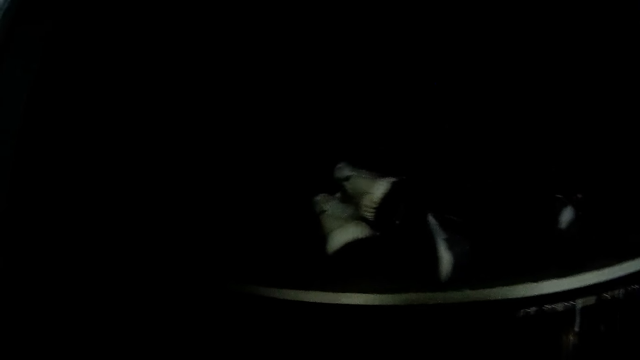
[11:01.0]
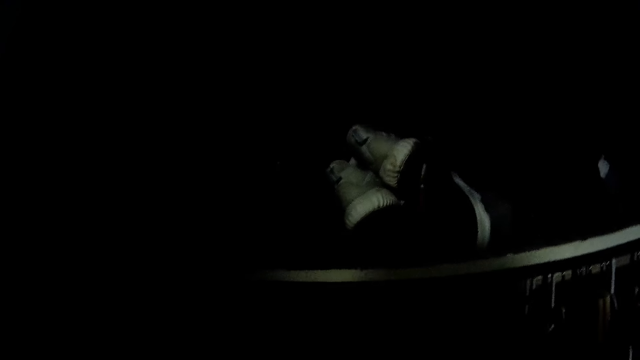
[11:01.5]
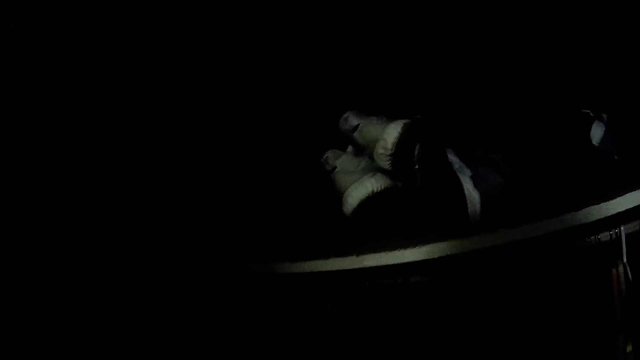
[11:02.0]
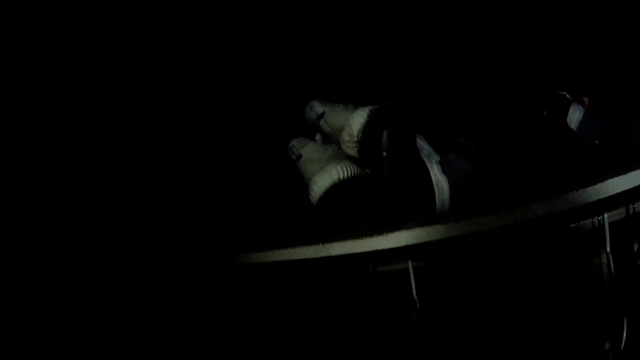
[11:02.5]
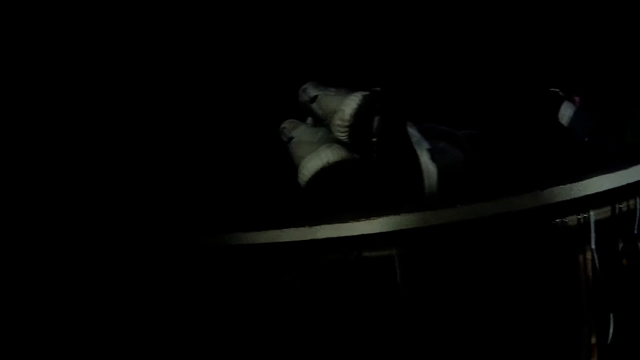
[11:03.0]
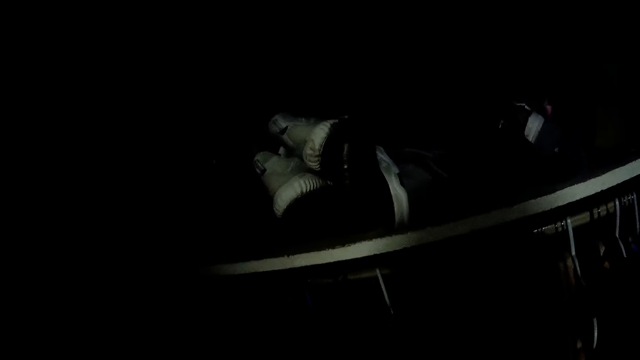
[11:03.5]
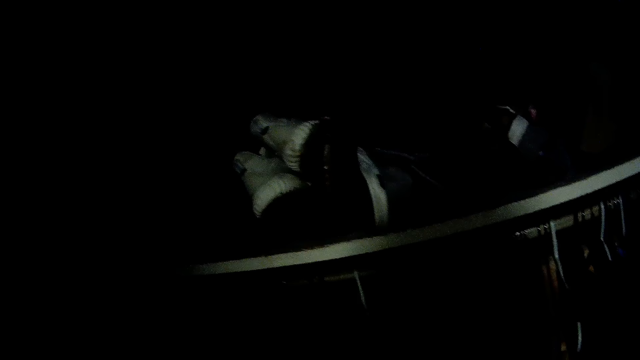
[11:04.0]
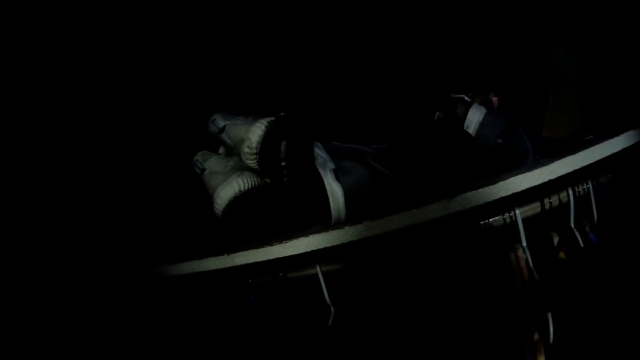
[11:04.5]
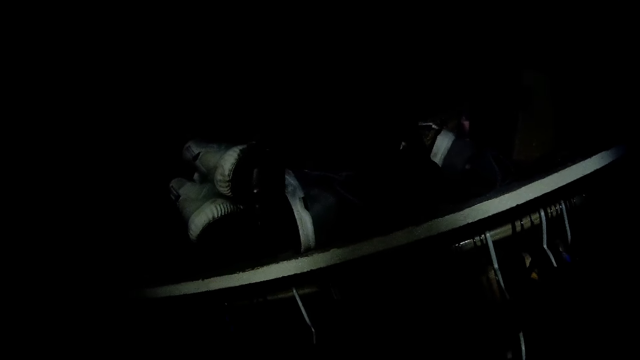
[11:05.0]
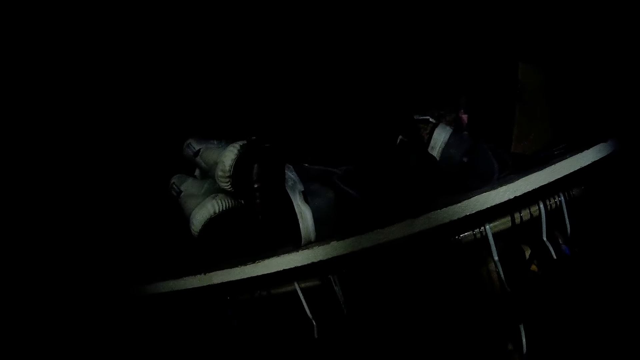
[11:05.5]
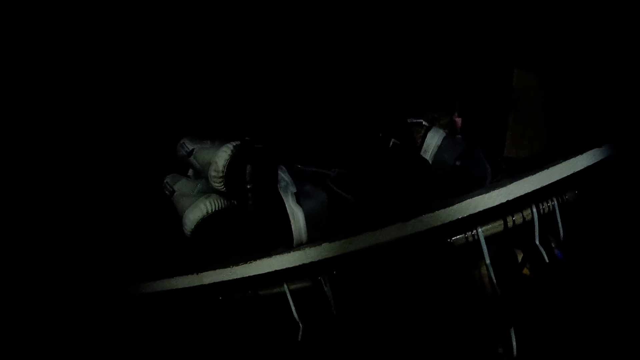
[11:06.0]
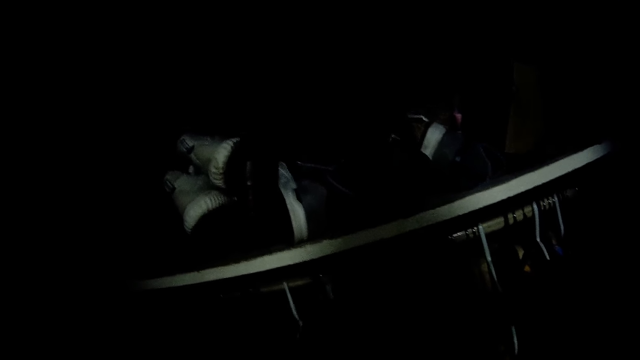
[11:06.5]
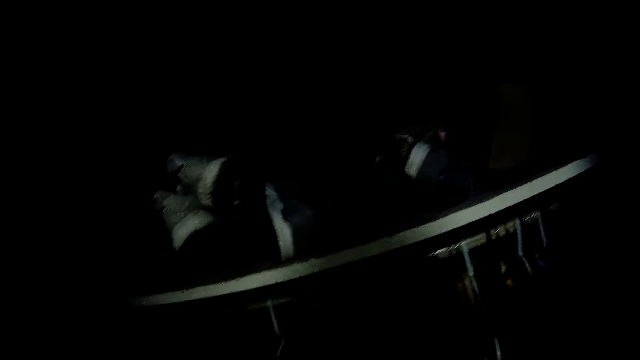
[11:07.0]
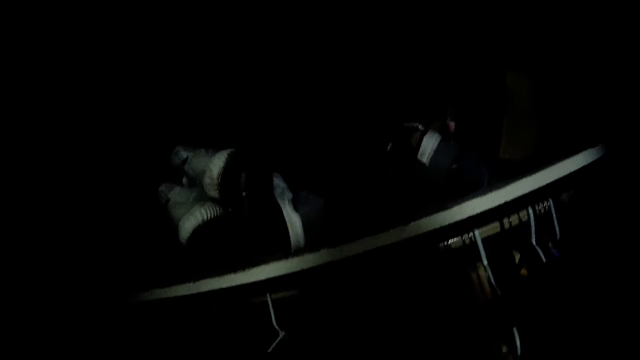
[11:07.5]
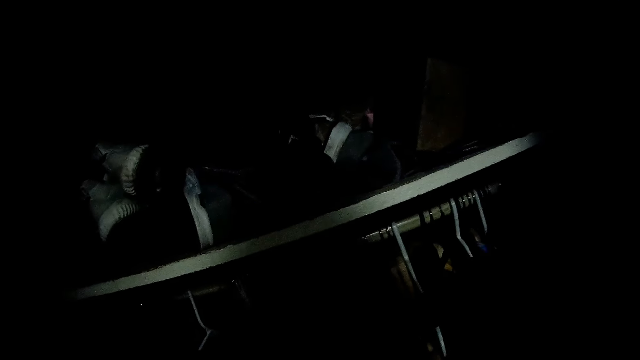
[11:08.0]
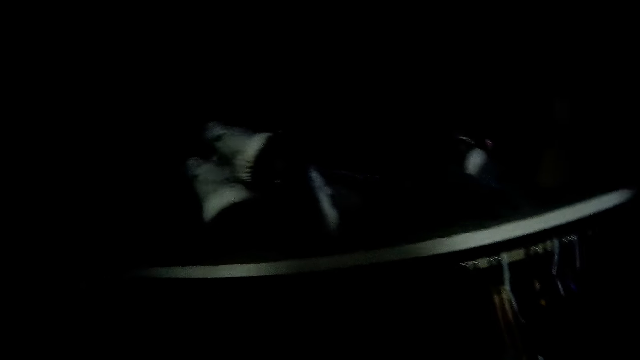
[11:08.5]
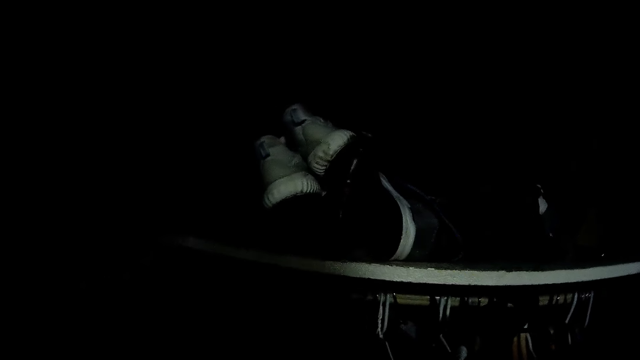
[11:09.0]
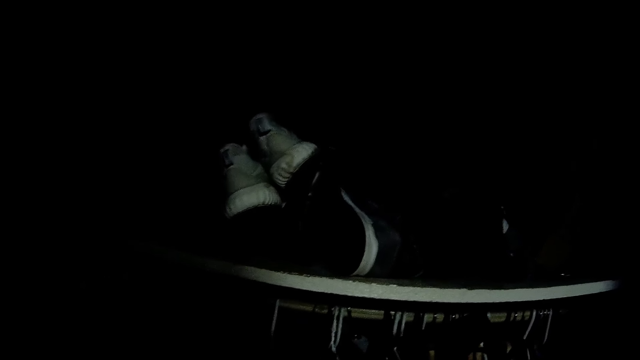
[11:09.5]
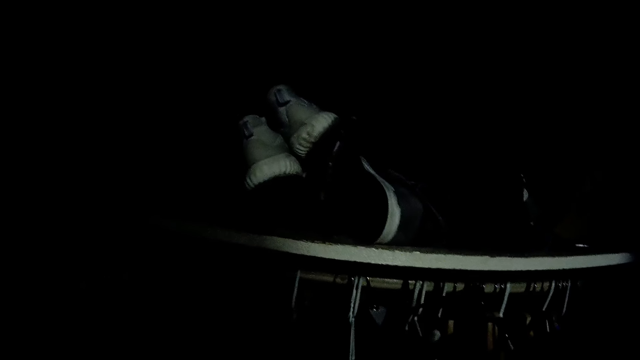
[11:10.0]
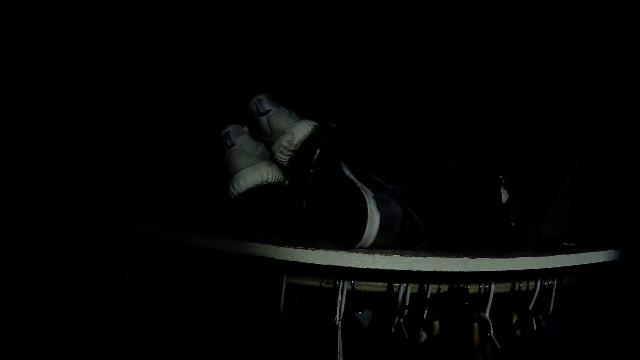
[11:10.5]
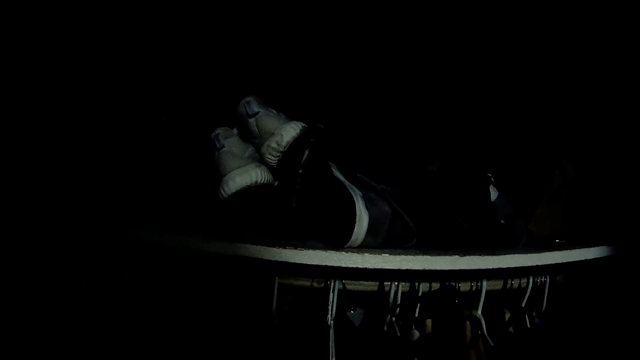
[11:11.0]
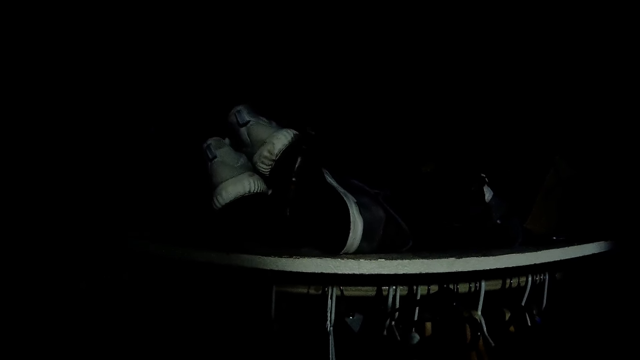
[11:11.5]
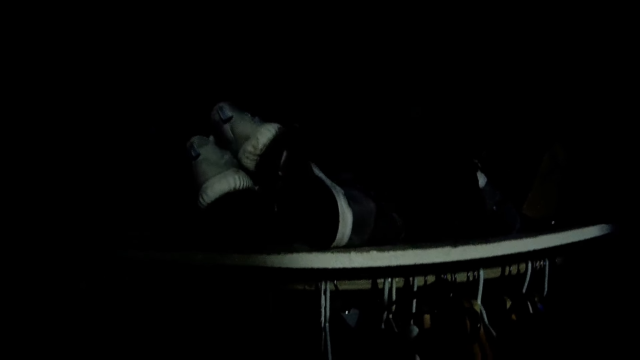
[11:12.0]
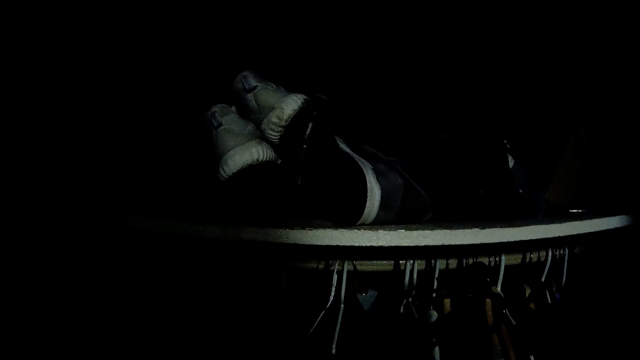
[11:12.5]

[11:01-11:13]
The camera wearer swings their hand. They touch something. They move left. They touch something. They sort the hangers in the closet.

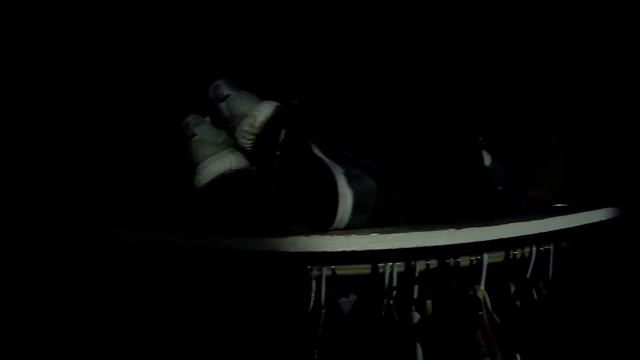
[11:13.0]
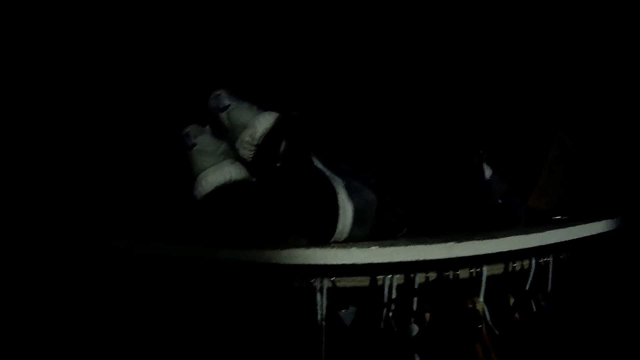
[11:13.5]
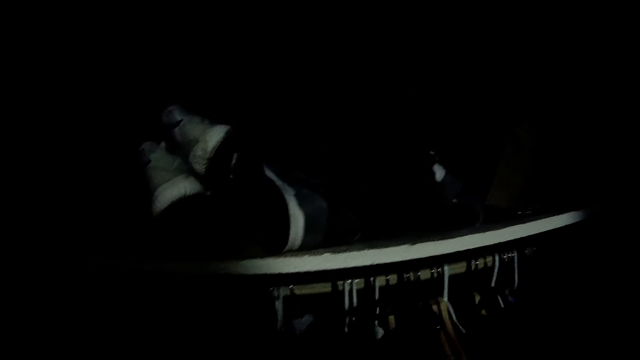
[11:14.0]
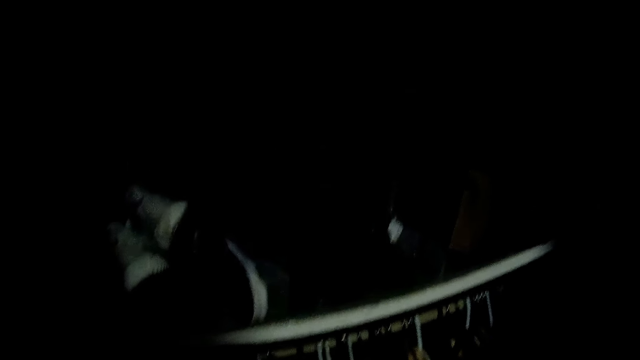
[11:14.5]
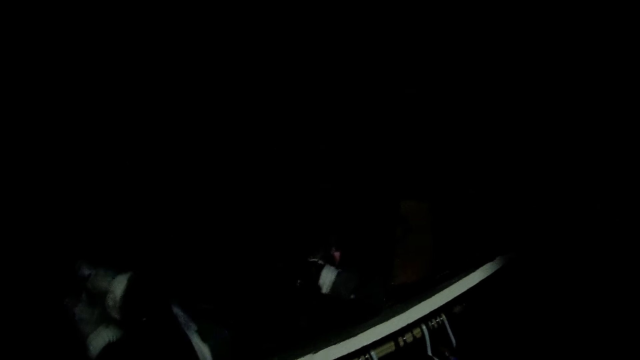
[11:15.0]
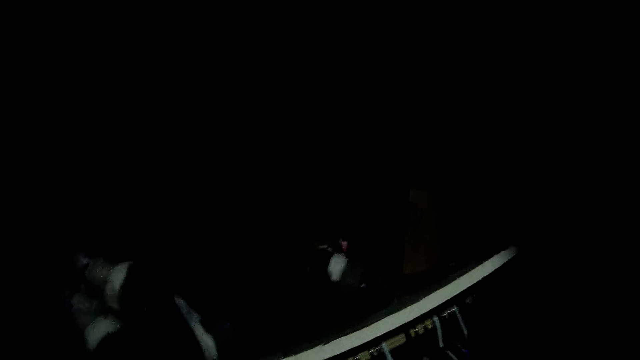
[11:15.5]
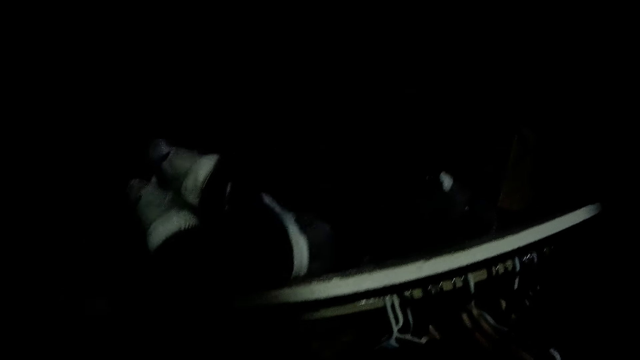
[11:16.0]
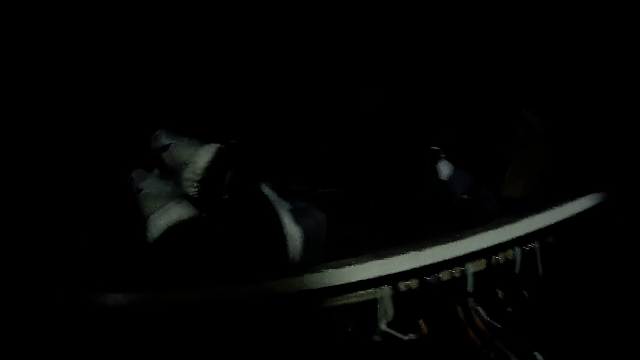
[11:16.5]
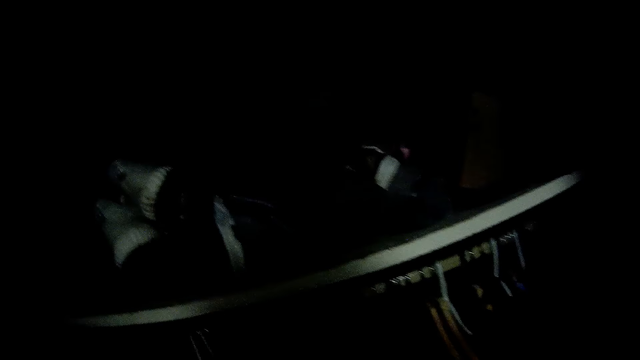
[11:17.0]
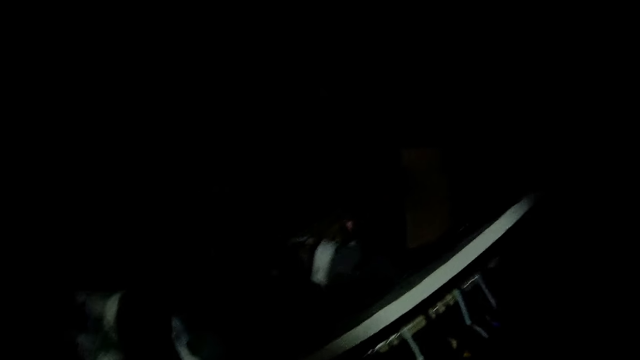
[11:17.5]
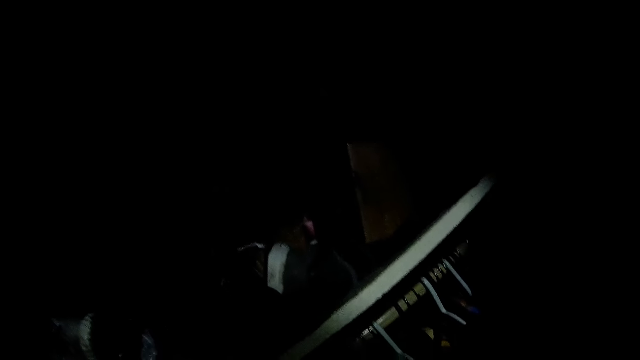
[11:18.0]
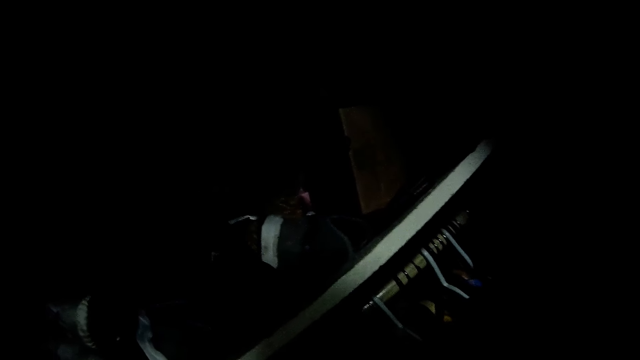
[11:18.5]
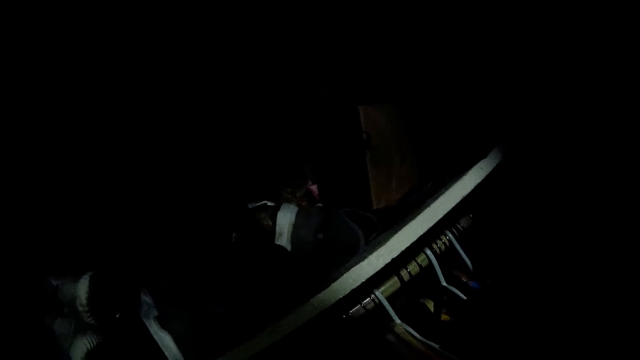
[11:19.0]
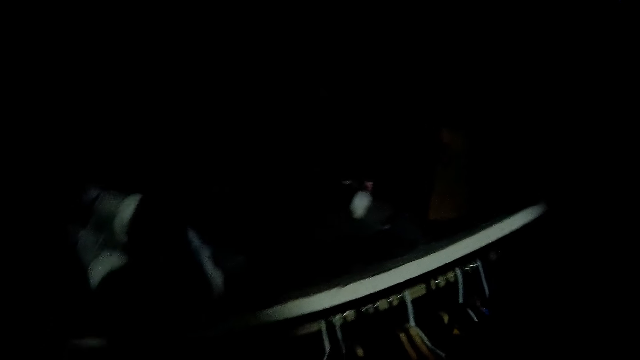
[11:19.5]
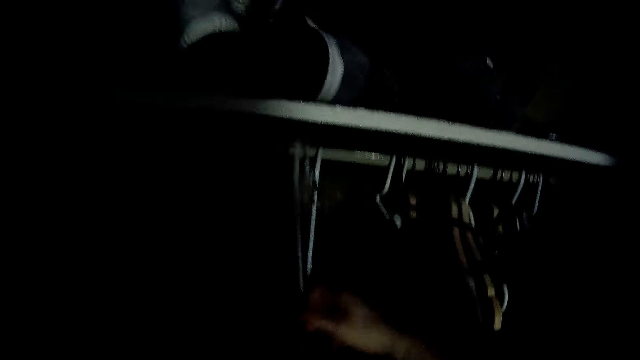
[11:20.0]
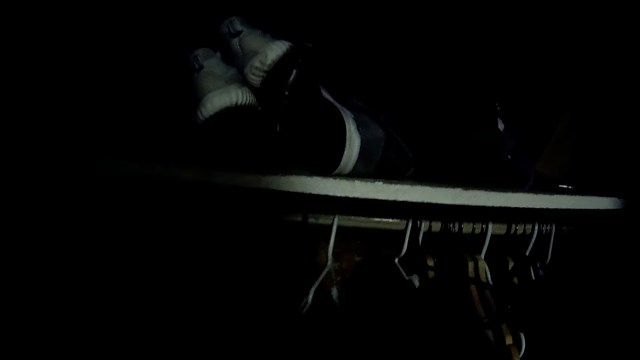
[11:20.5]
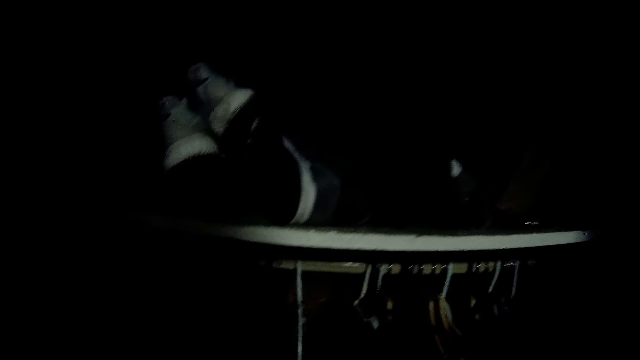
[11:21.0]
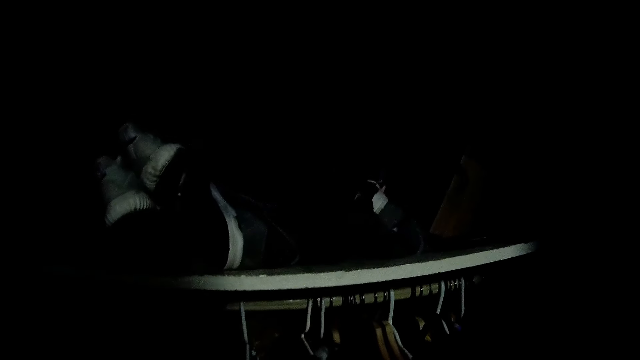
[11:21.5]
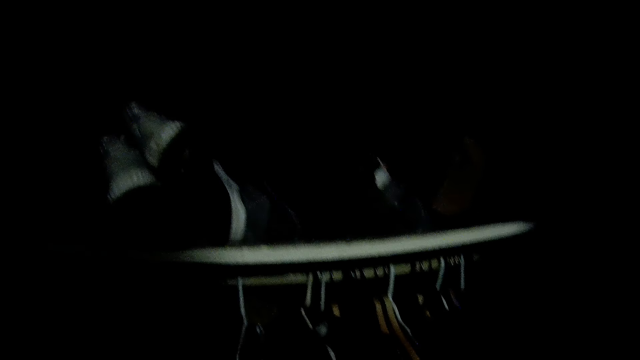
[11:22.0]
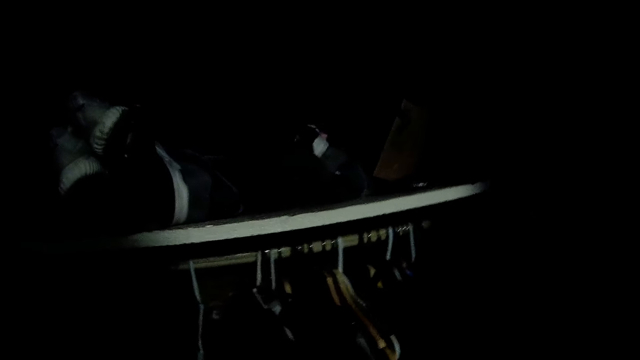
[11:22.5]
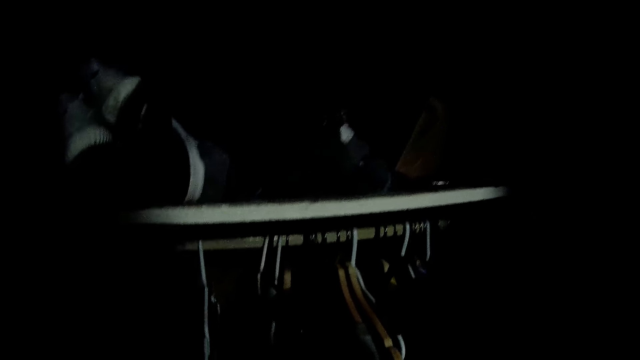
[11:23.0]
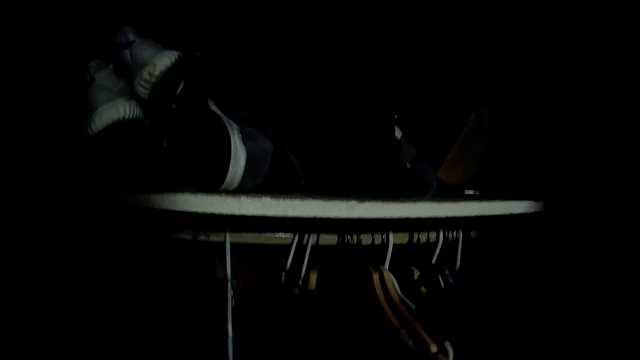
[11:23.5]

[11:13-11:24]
The camera wearer moves the head up. They move left. They touch something. They move the head down. They take something. They swing their hand.
